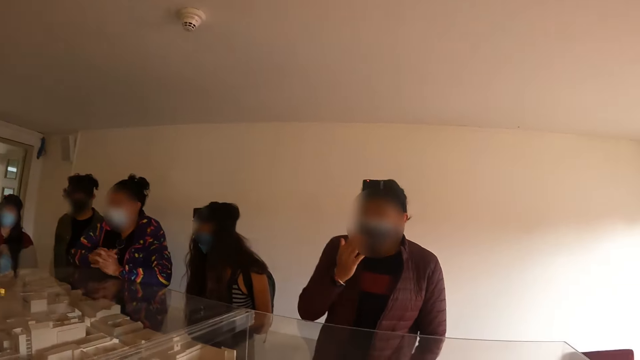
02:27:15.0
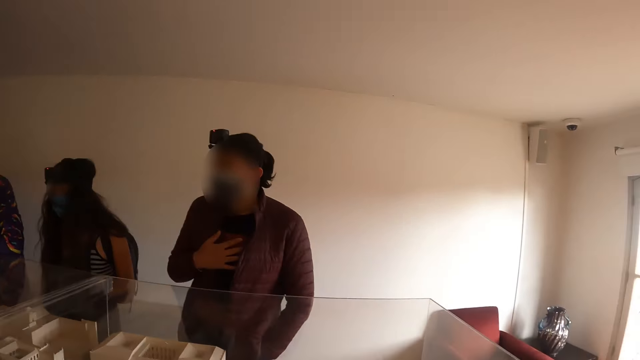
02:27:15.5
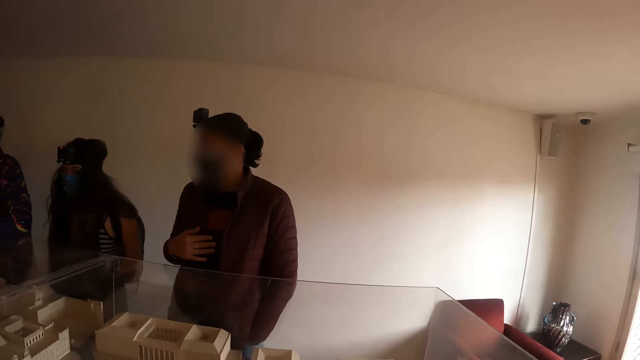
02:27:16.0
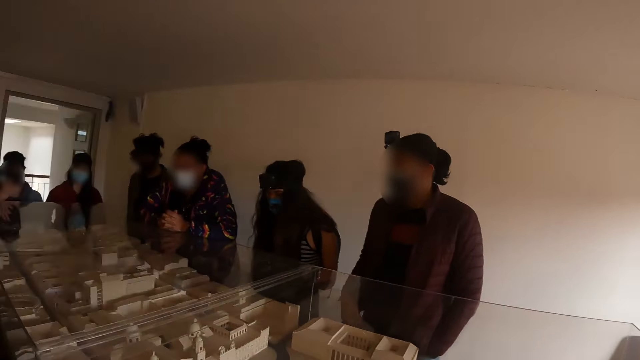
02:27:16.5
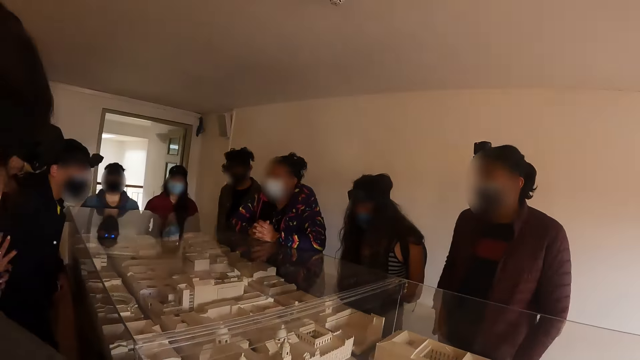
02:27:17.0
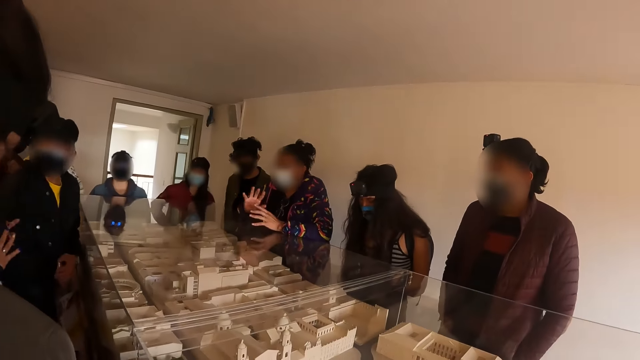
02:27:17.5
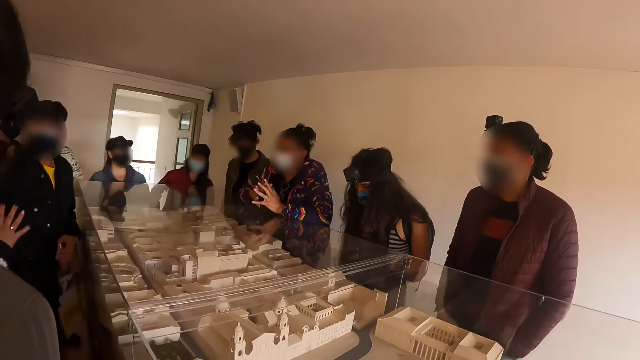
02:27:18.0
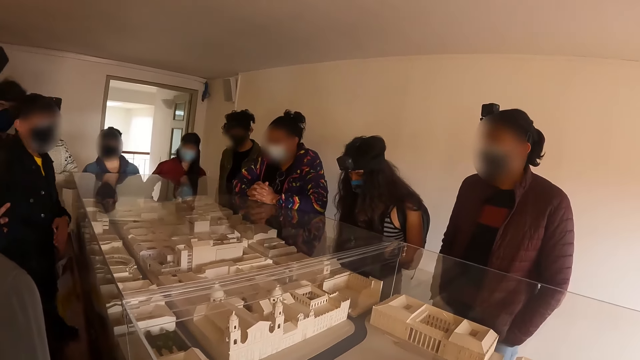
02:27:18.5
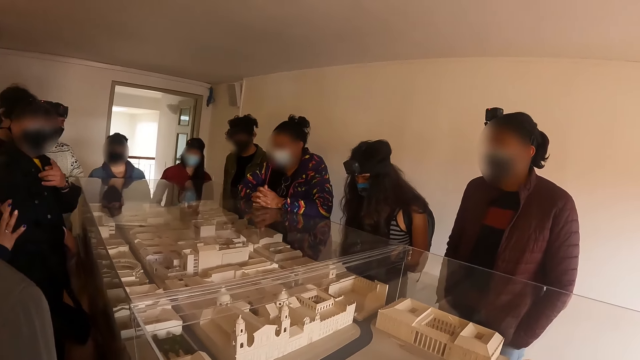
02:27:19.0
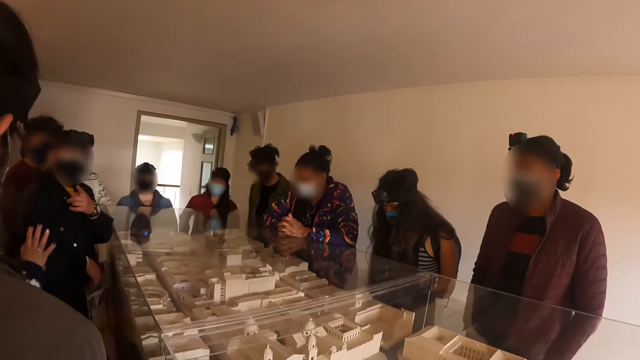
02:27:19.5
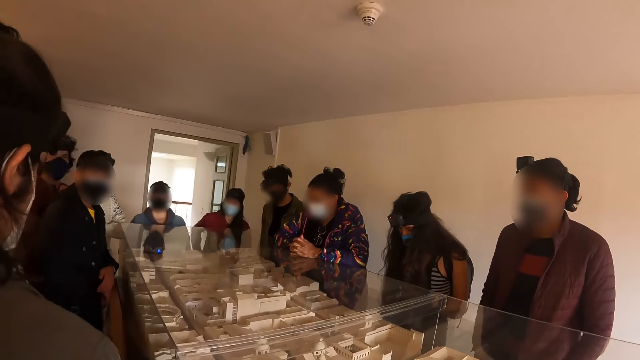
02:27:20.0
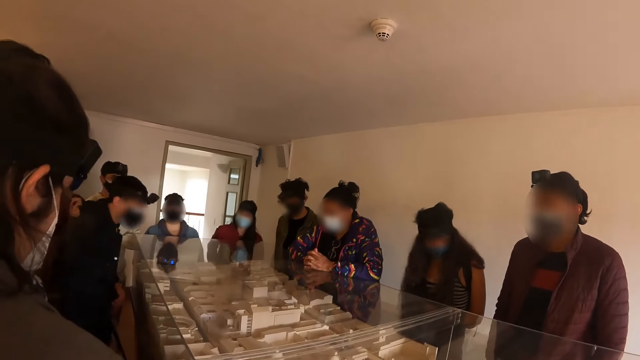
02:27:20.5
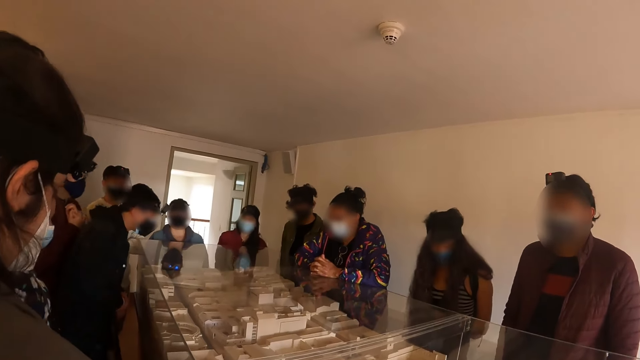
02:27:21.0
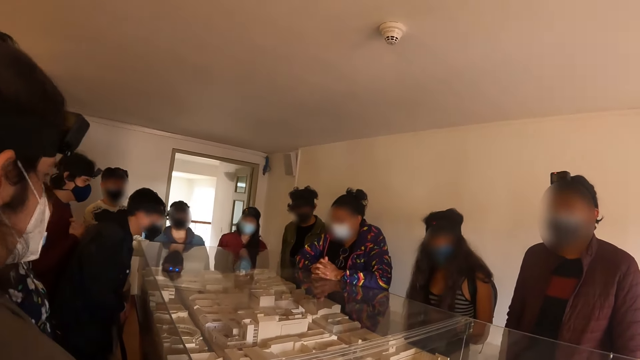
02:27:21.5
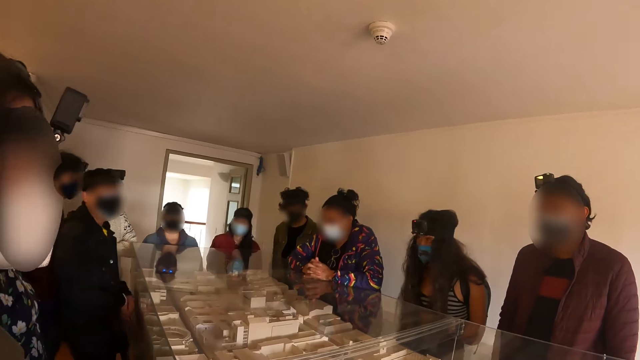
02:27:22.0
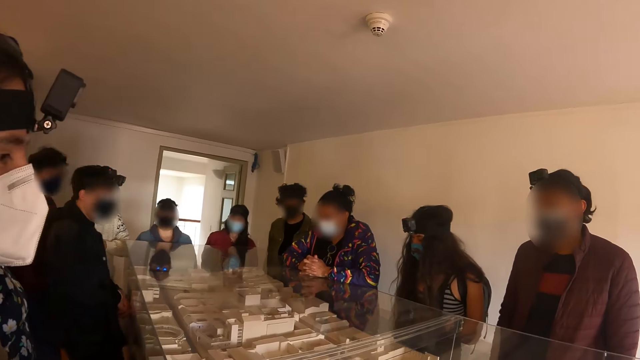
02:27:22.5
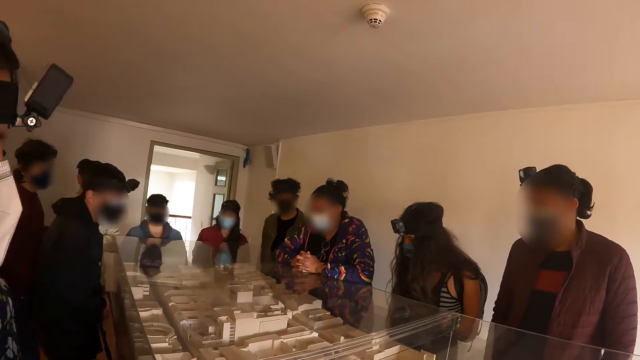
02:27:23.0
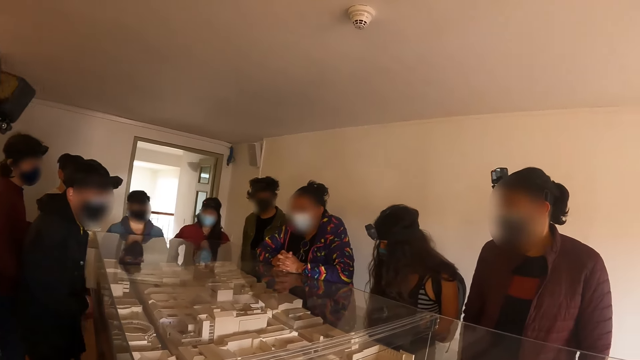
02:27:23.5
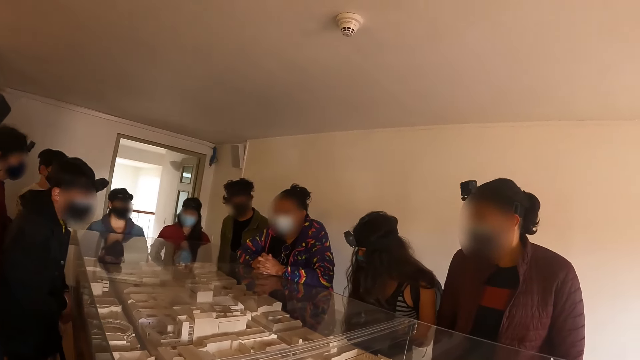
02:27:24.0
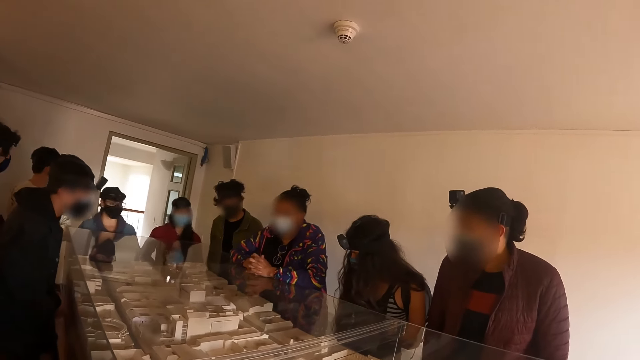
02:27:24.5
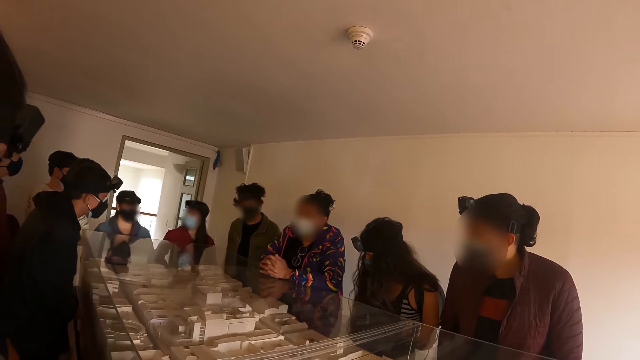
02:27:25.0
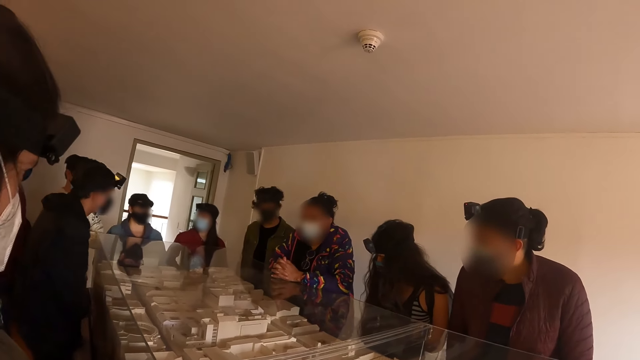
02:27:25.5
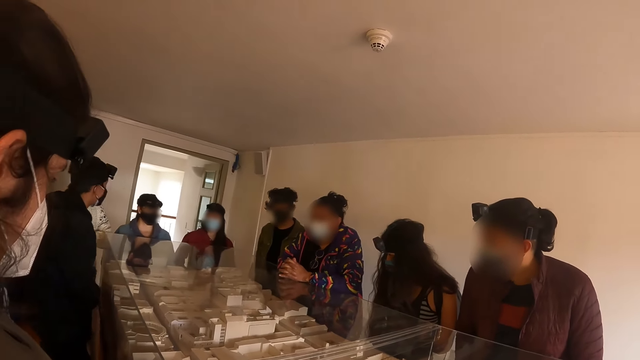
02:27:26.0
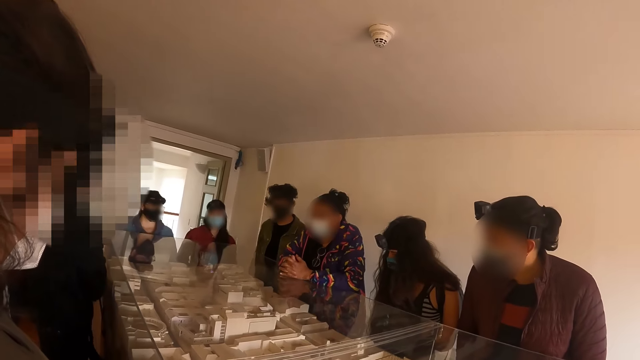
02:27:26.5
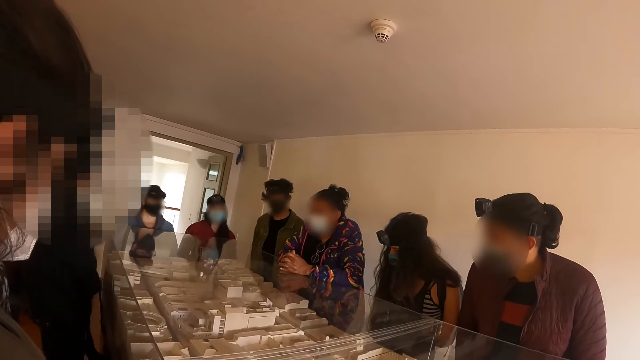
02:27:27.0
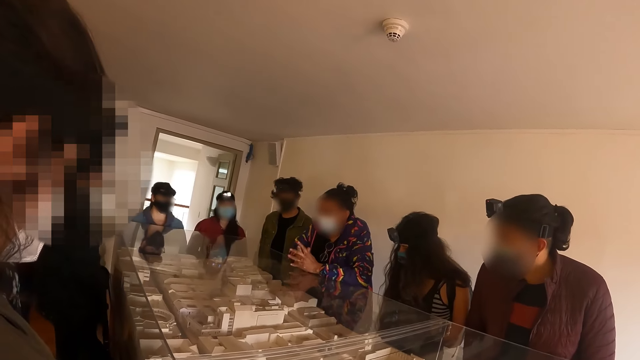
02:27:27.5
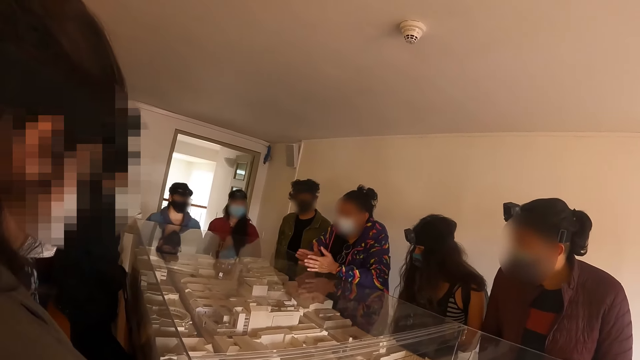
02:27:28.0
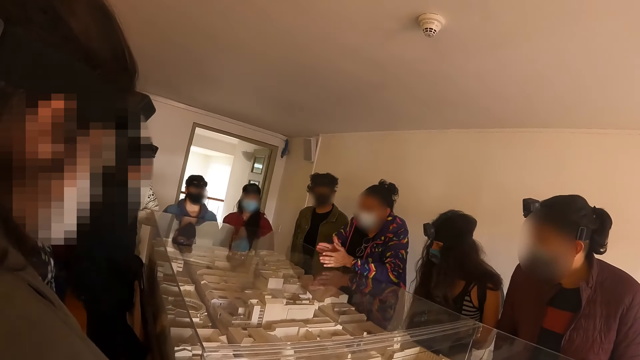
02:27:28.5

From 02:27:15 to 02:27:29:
A lady communicates to the other ladies and men at the counter. A man dialogues with the lady. The camera wearer takes a photo. An instructor speaks to persons in the hall. The camera wearer looks at the instructor.

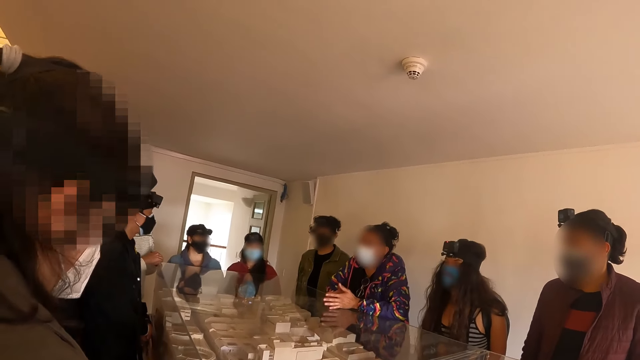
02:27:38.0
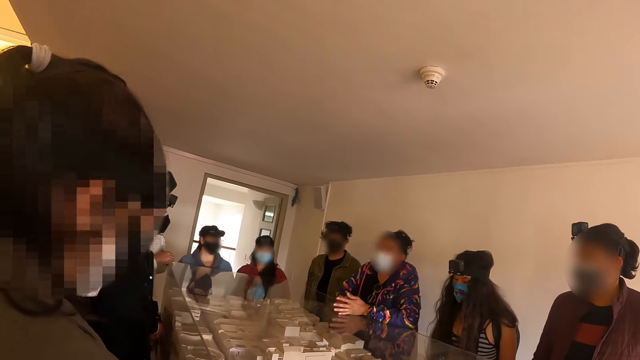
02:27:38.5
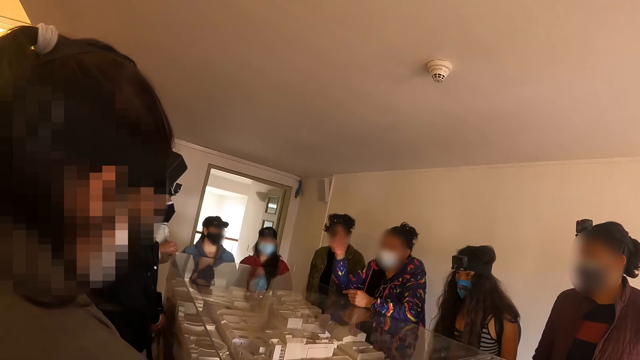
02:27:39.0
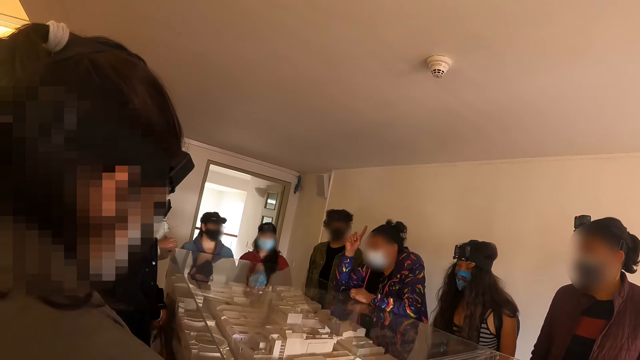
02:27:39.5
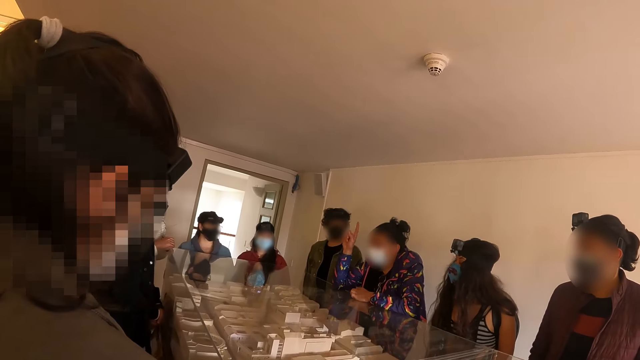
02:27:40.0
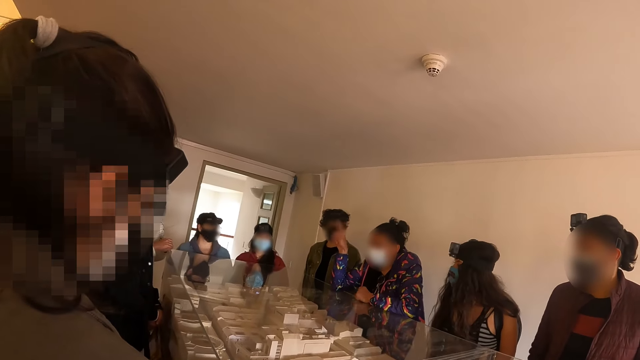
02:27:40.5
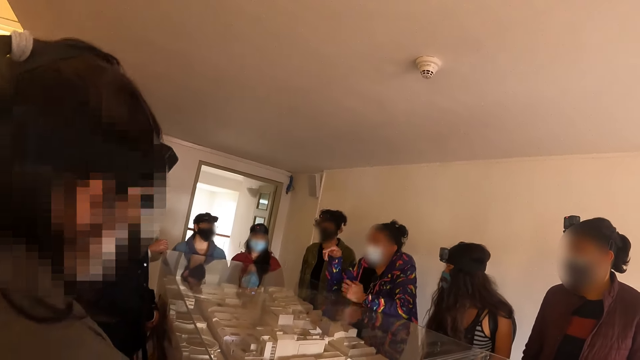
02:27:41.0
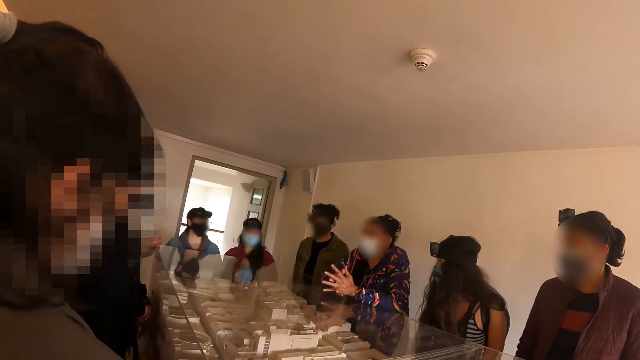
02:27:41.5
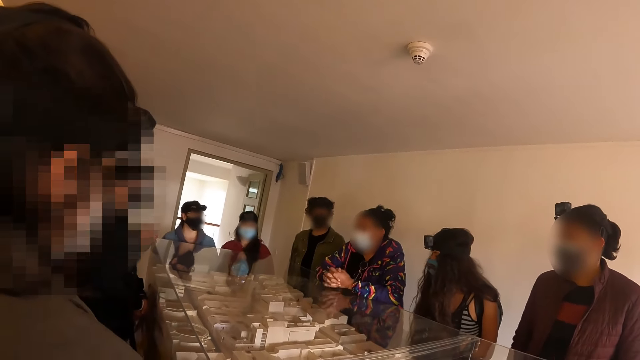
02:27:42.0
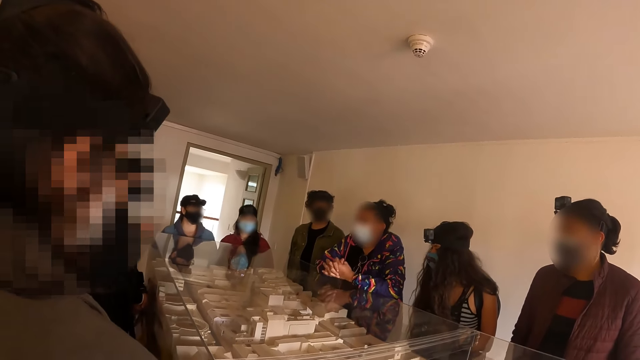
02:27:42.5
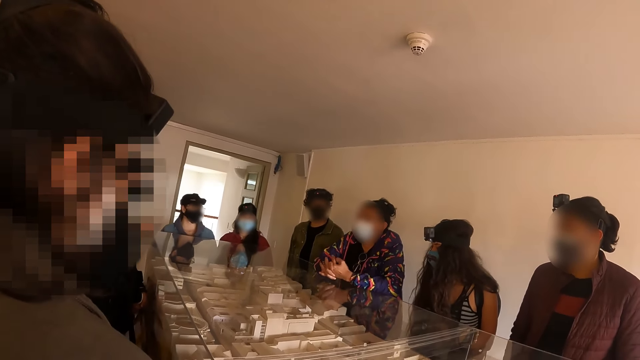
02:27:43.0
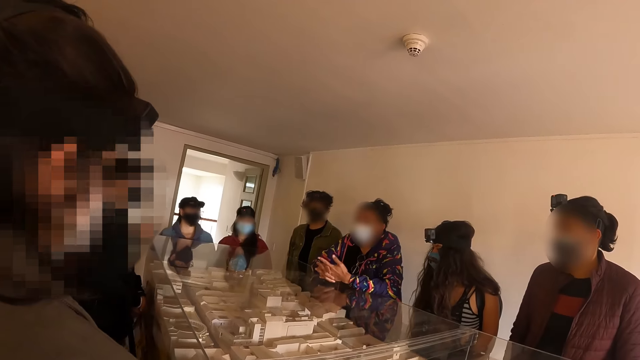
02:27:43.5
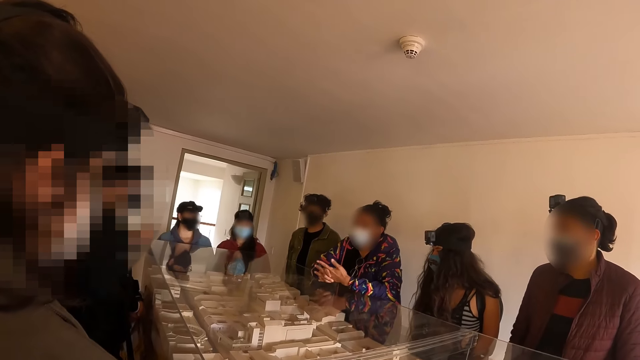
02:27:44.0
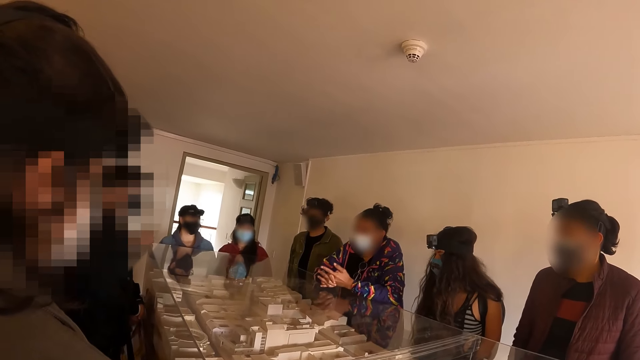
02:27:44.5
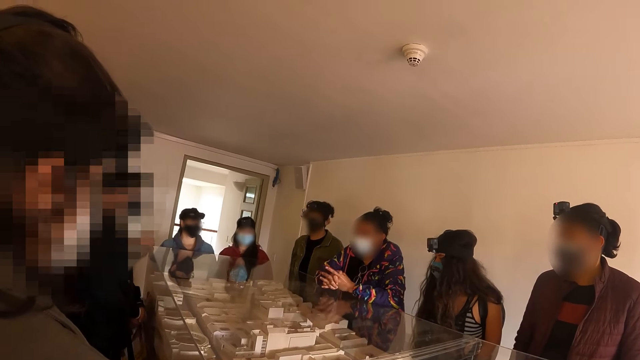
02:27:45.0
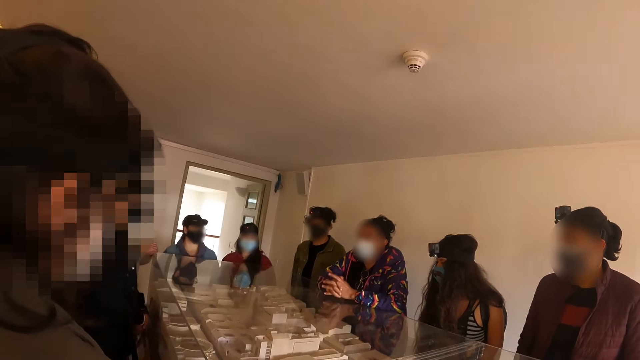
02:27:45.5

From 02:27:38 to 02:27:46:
A lady communicates to the other ladies and men at the counter.
